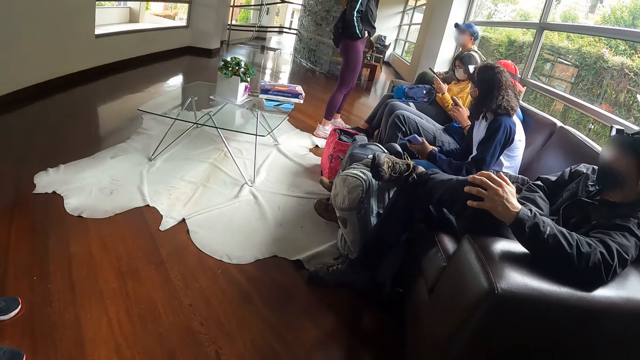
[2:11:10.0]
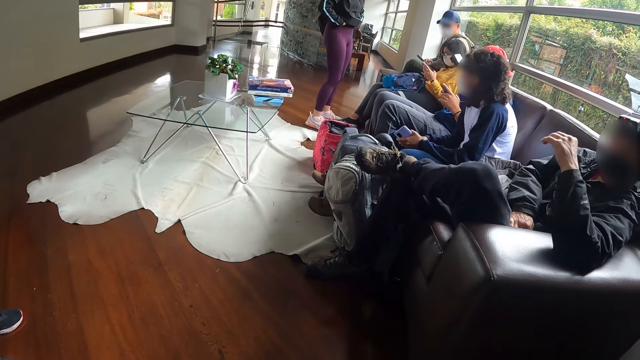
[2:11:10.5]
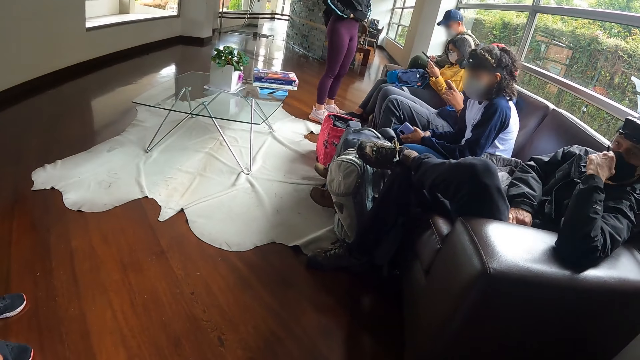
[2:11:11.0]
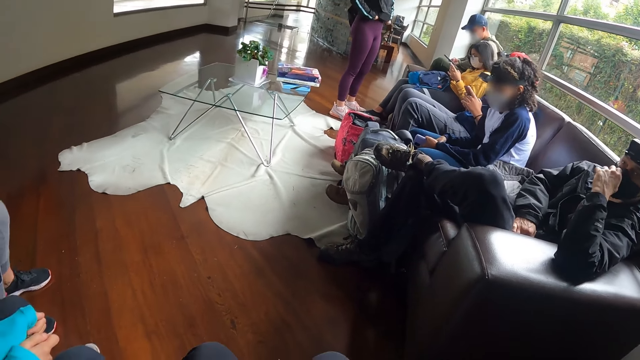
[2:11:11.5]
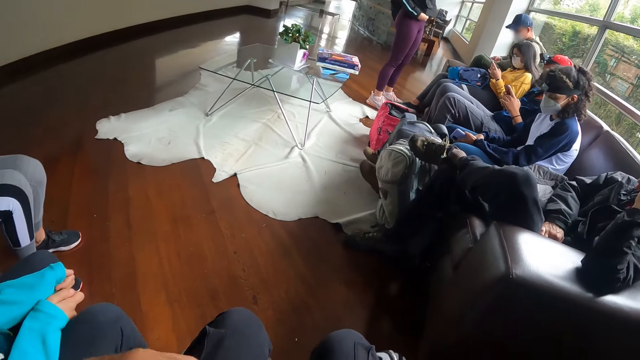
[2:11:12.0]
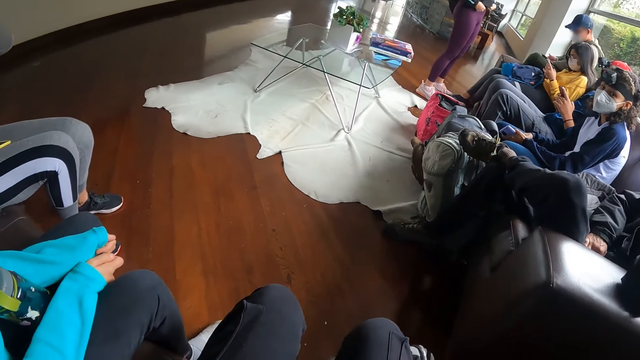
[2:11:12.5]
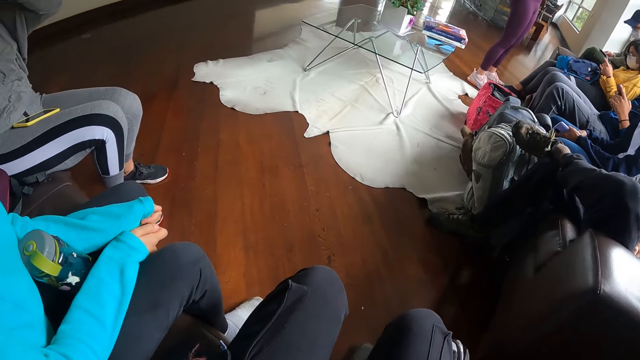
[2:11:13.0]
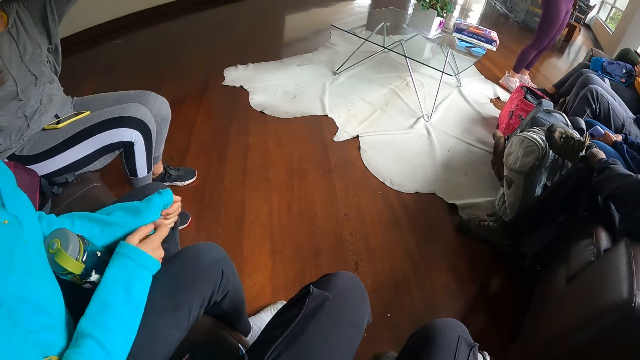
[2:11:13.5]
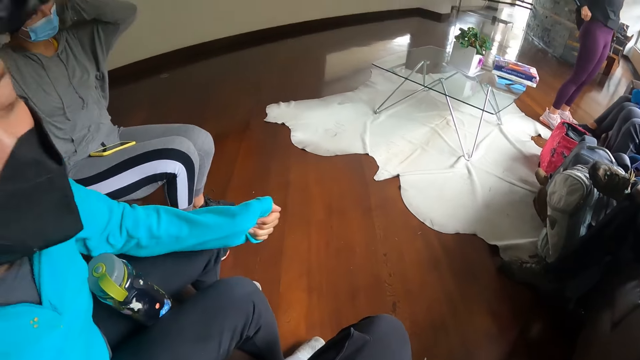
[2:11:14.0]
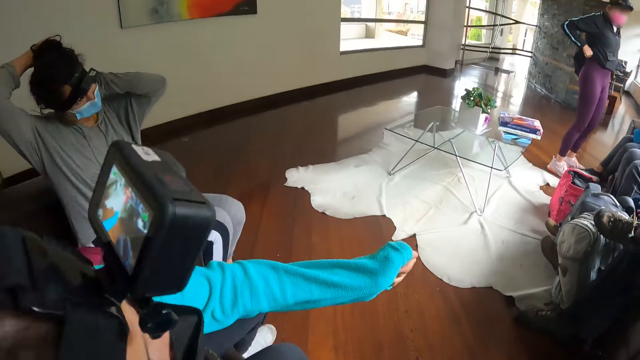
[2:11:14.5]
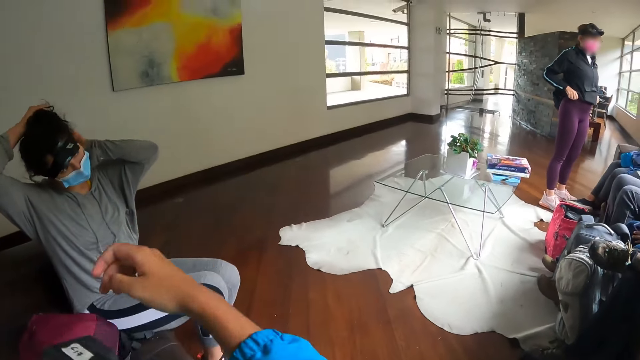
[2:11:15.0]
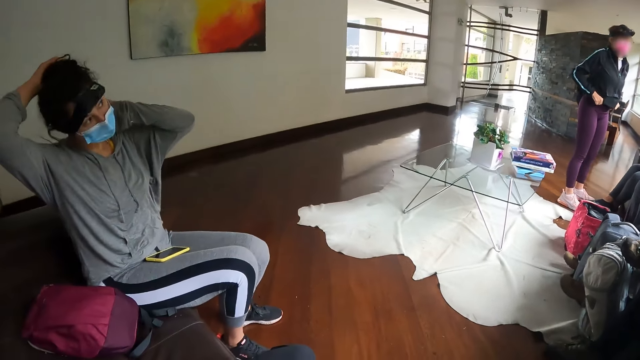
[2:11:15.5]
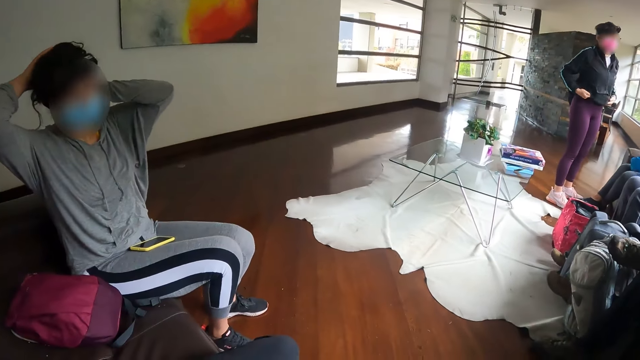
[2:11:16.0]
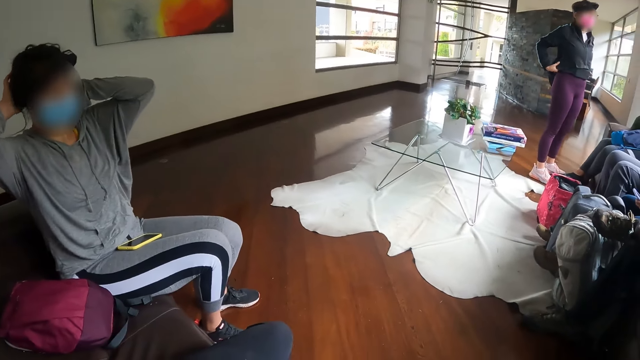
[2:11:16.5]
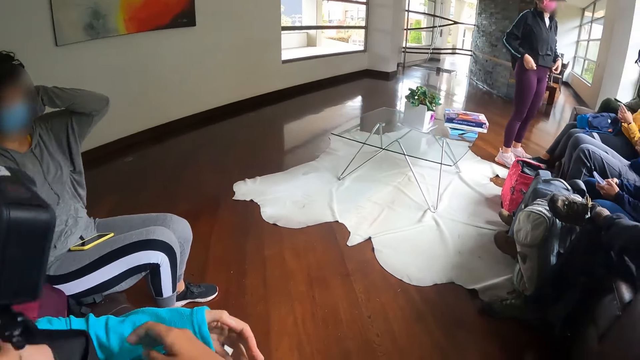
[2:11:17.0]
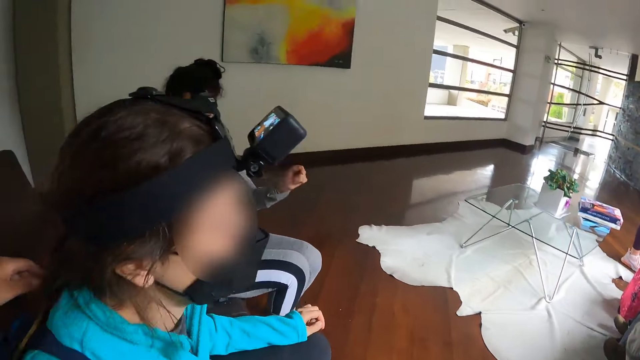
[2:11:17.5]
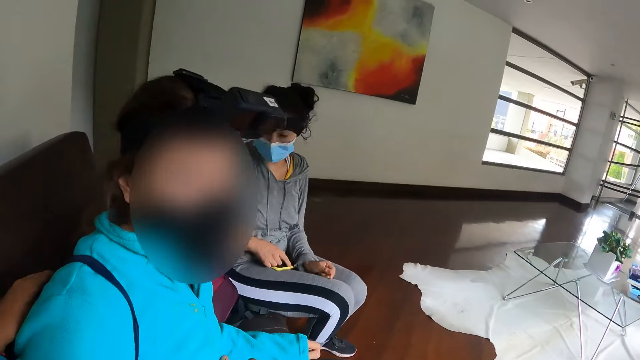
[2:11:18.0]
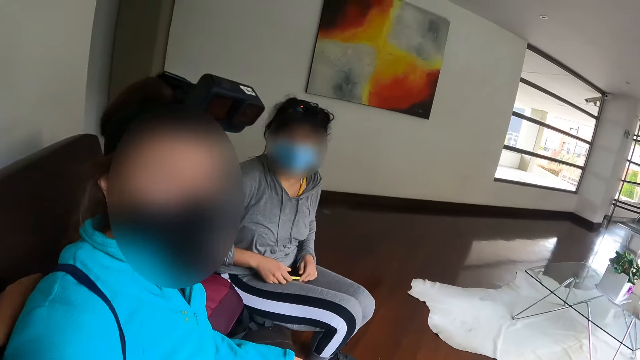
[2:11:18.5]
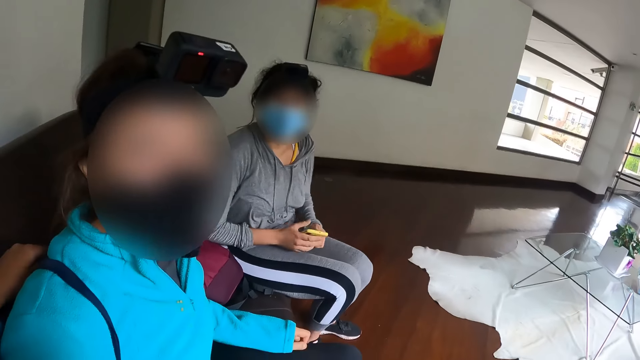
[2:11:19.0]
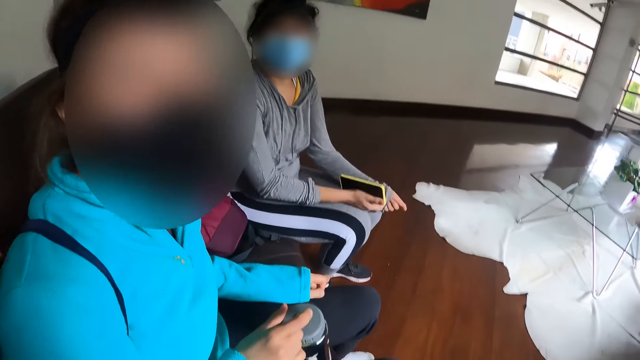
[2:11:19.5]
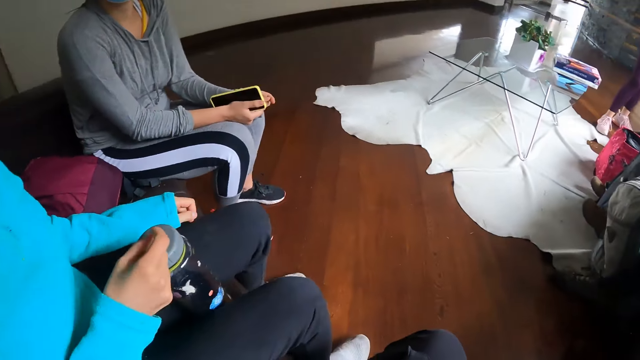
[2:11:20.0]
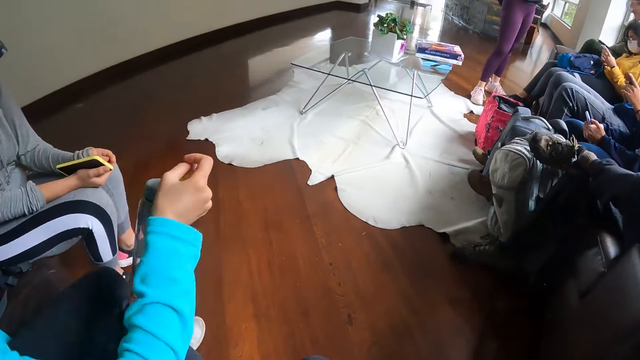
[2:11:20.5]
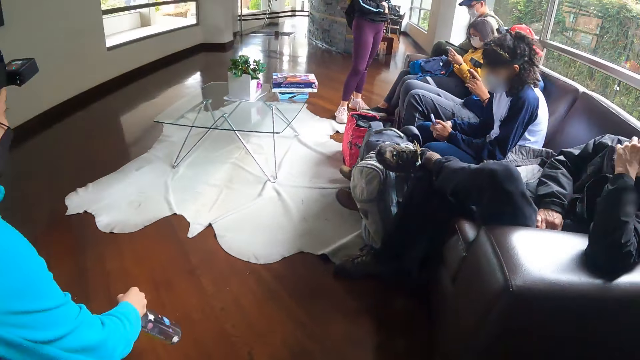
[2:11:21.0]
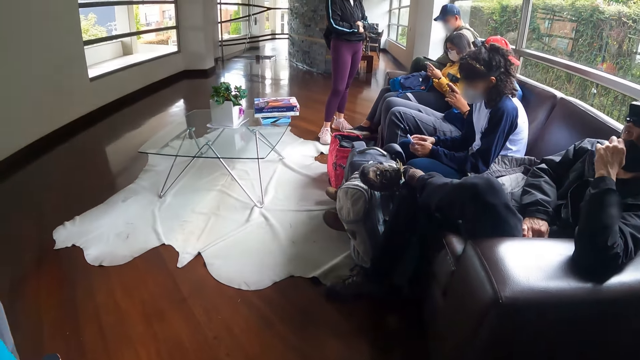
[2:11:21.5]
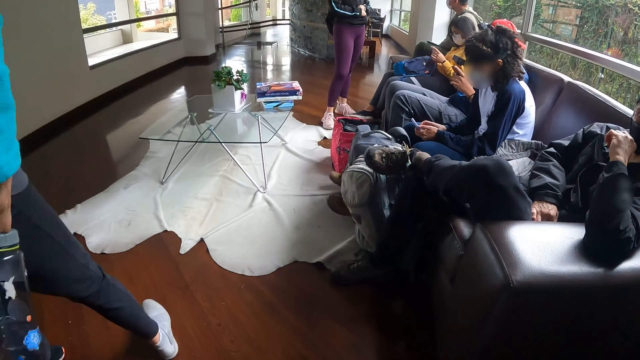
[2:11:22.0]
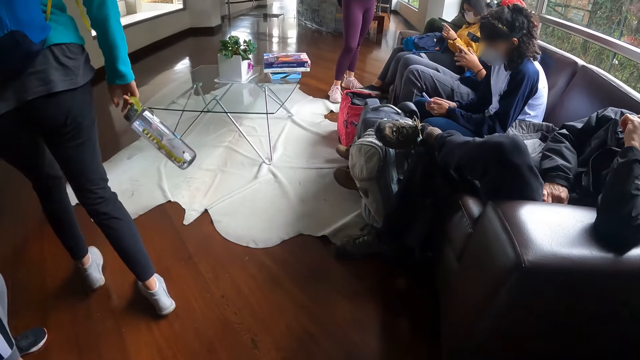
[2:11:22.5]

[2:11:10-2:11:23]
A lady stands up. A man and another man scroll the phone. The first woman ties her hair with her hands and holds the hair. She picks up the mobile phone with her hands and looks around. The other woman stands from a chair.

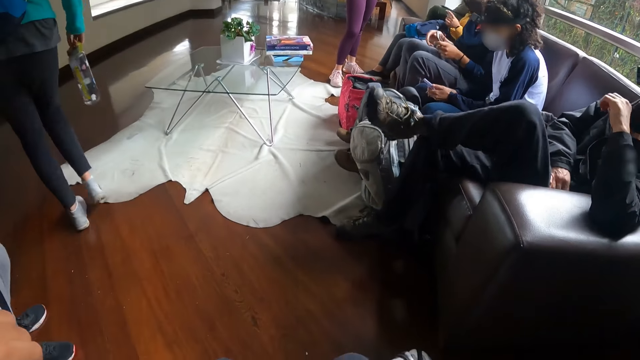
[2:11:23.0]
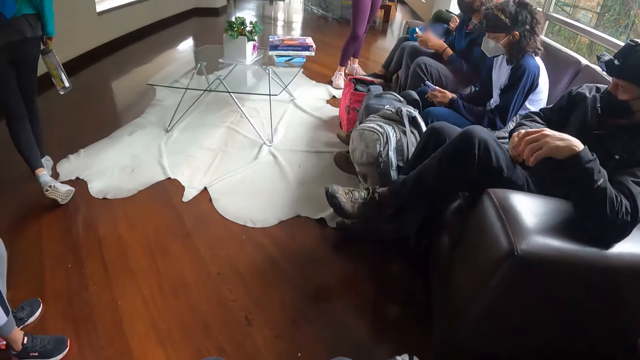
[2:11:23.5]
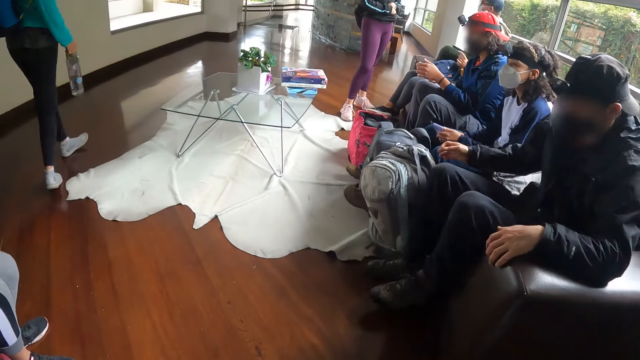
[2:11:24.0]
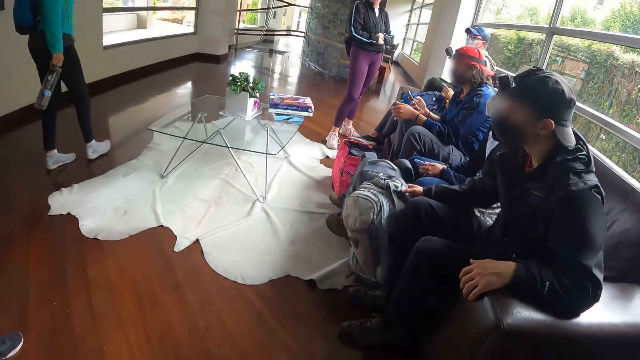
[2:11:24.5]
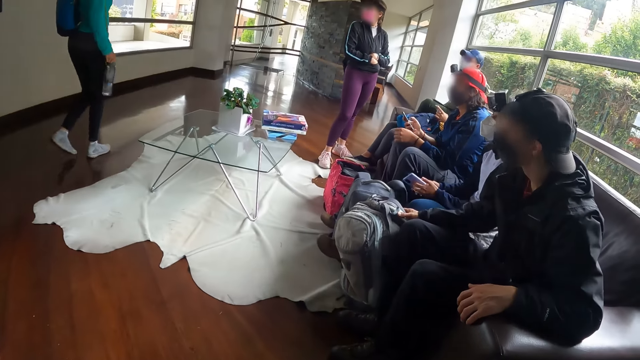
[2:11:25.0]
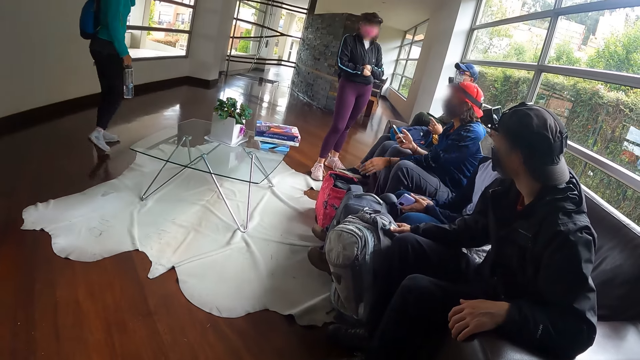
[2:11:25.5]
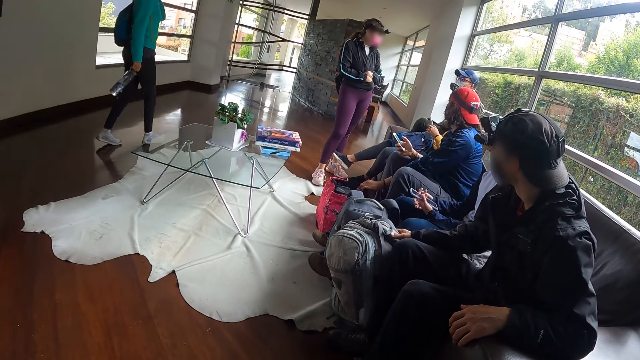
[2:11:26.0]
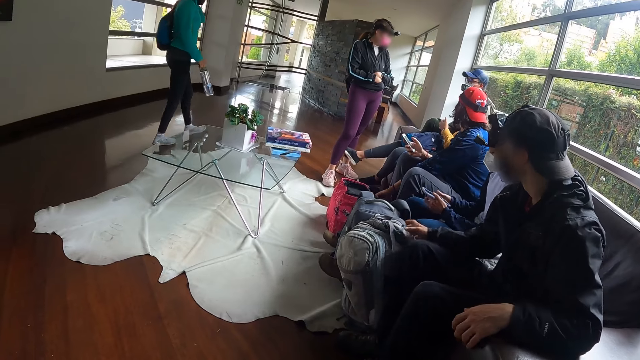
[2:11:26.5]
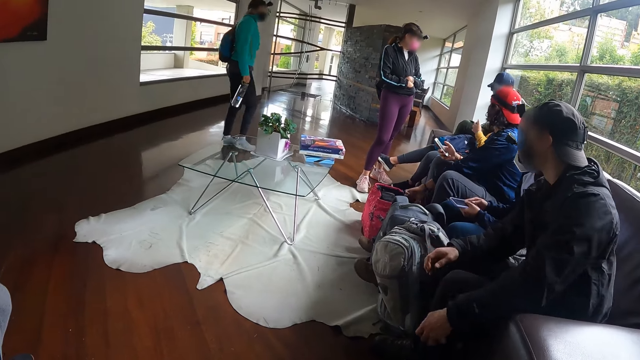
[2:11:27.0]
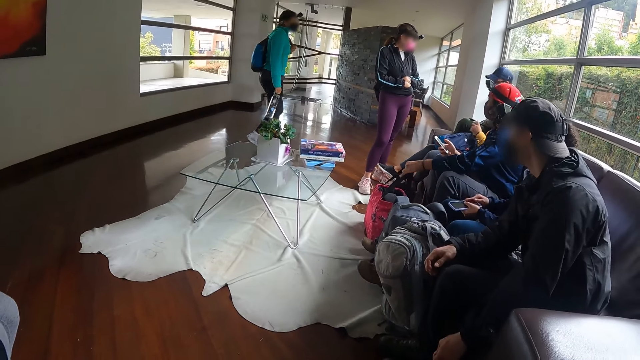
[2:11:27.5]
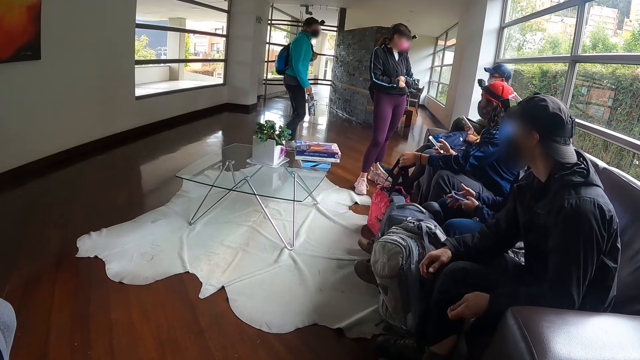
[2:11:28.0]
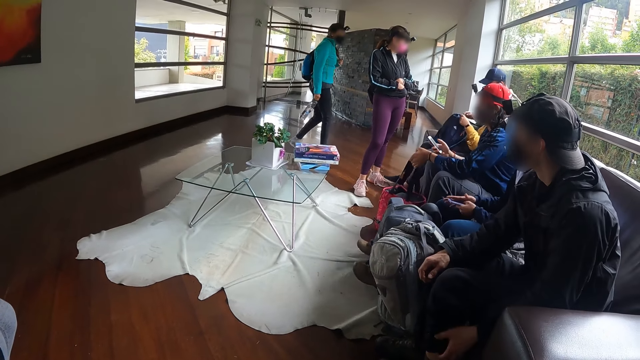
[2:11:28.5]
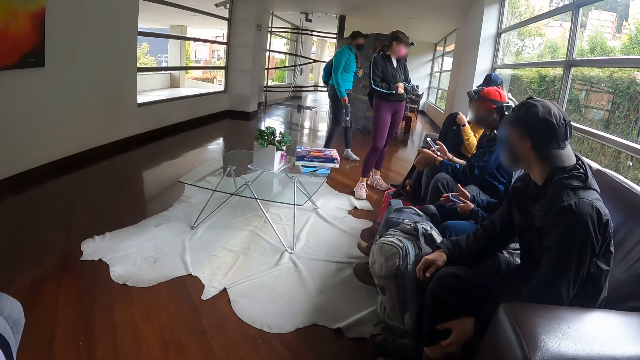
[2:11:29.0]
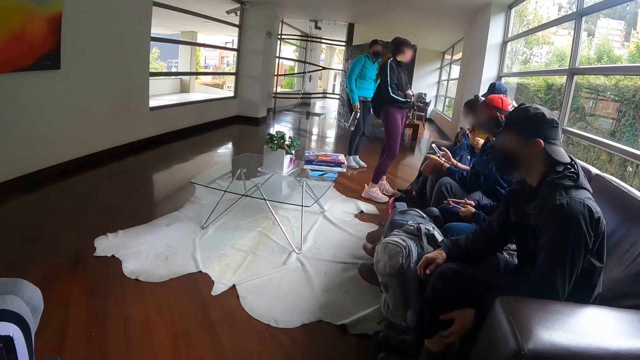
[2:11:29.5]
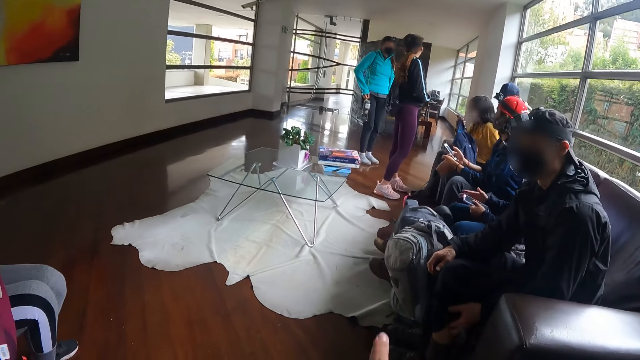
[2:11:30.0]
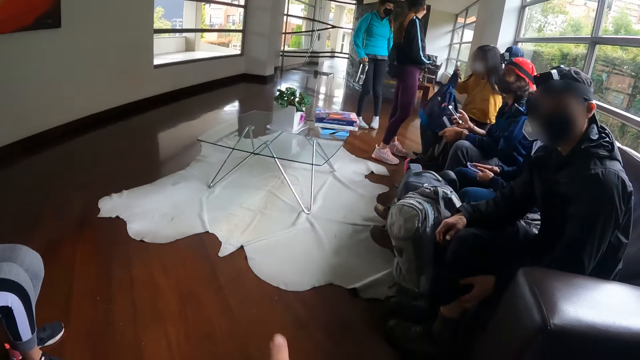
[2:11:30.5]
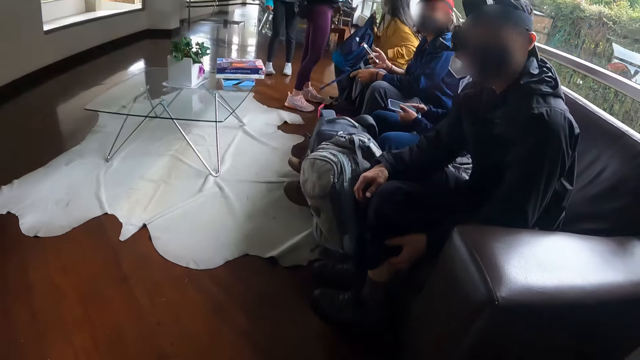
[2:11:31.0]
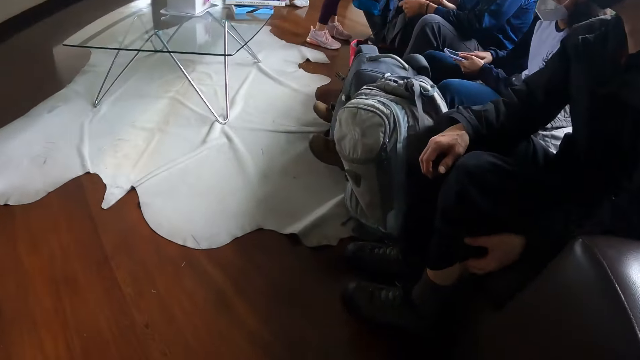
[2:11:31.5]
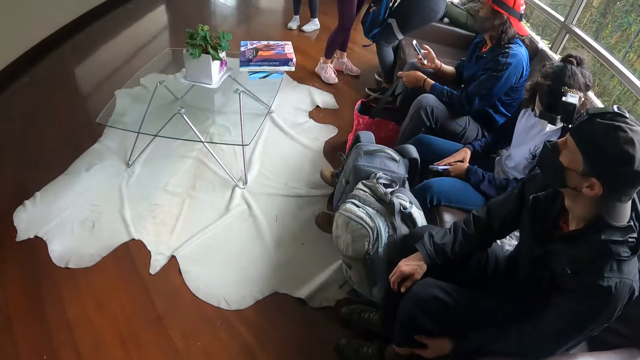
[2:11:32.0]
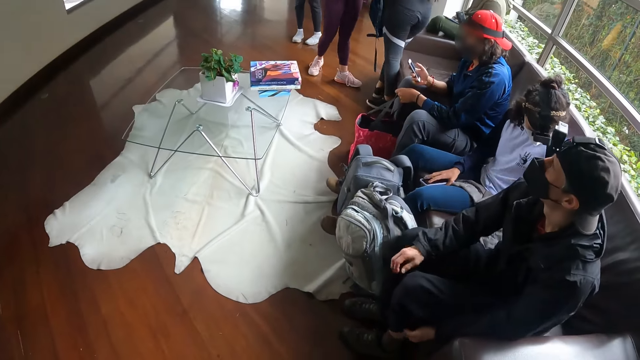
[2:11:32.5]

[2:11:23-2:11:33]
A man places his left leg on the floor. The man places his right hand on a backpack on the floor. The lady carries a bag and a water bottle. The man scratches his left leg with his left hand.
